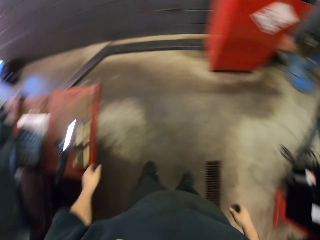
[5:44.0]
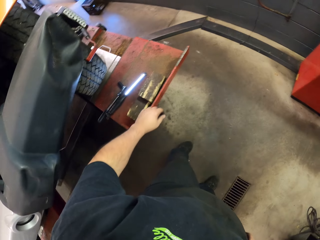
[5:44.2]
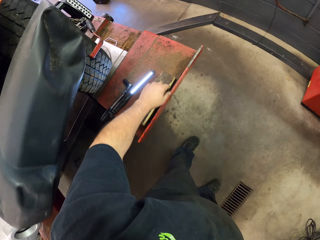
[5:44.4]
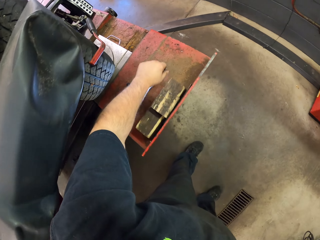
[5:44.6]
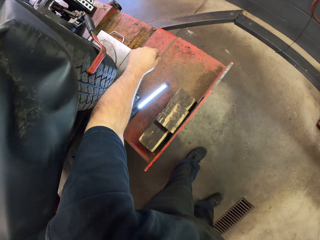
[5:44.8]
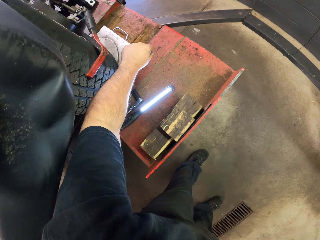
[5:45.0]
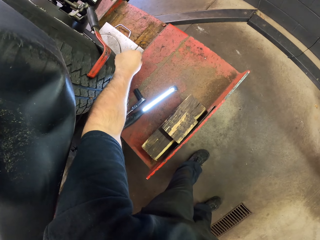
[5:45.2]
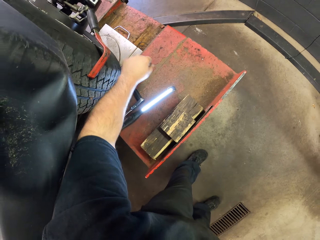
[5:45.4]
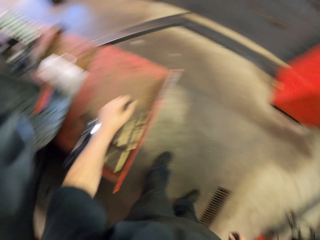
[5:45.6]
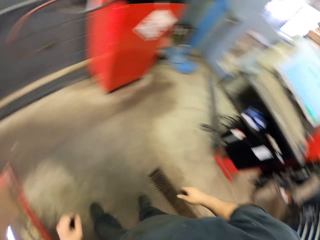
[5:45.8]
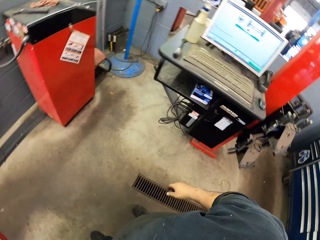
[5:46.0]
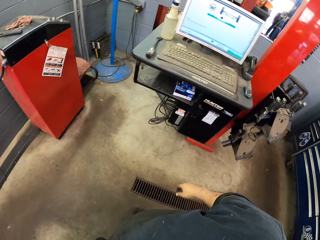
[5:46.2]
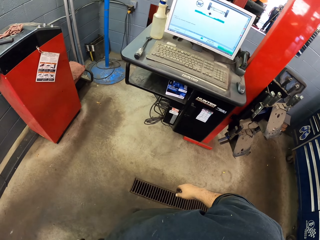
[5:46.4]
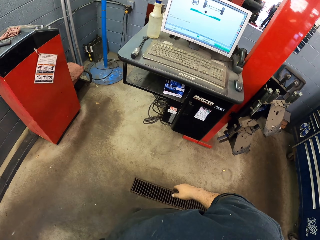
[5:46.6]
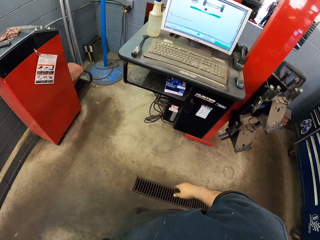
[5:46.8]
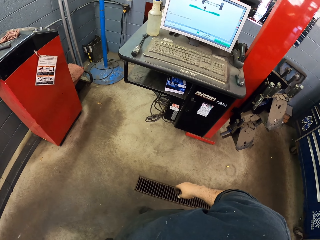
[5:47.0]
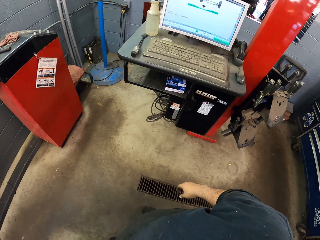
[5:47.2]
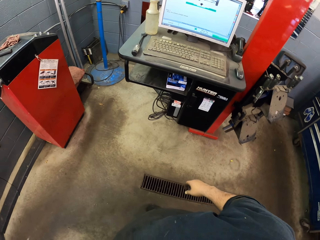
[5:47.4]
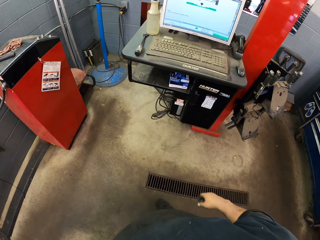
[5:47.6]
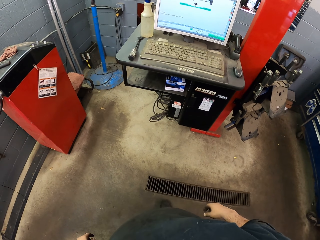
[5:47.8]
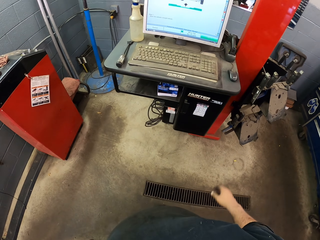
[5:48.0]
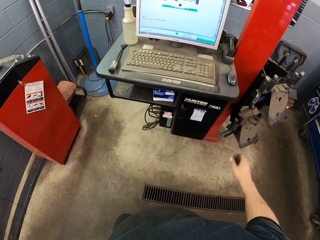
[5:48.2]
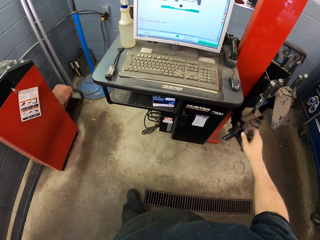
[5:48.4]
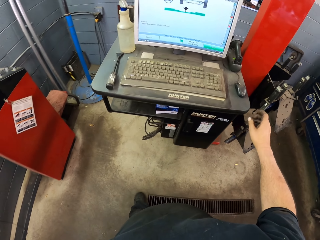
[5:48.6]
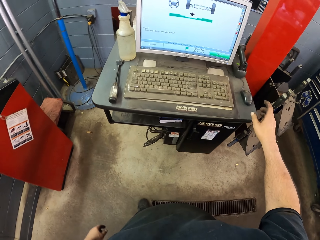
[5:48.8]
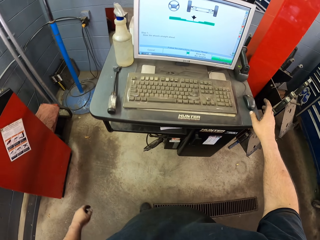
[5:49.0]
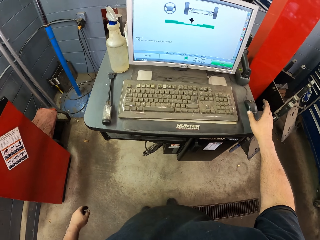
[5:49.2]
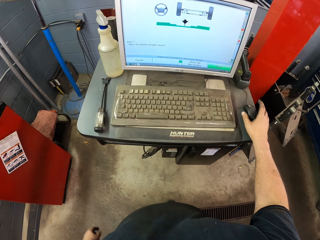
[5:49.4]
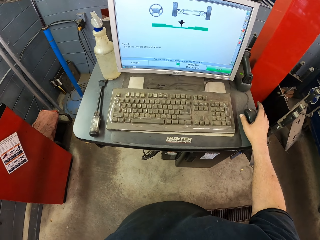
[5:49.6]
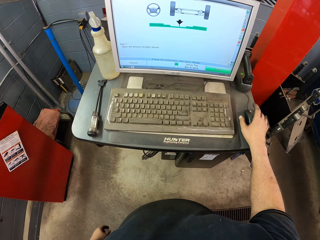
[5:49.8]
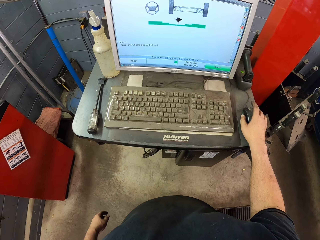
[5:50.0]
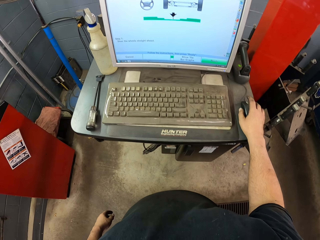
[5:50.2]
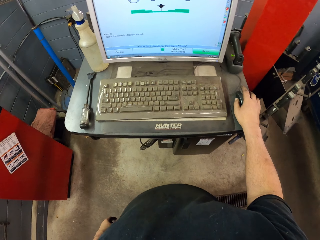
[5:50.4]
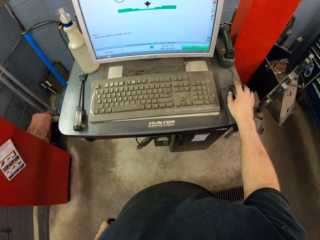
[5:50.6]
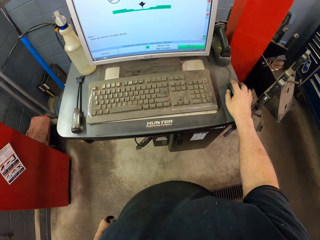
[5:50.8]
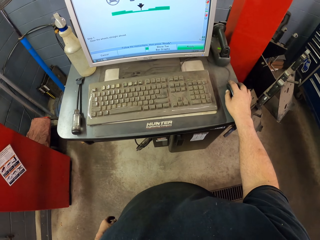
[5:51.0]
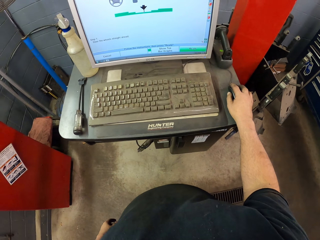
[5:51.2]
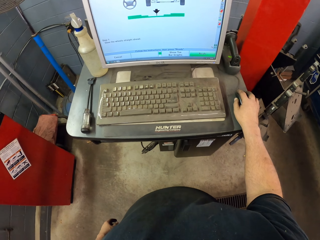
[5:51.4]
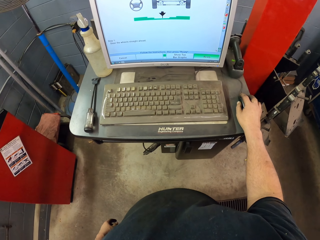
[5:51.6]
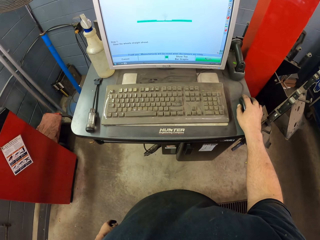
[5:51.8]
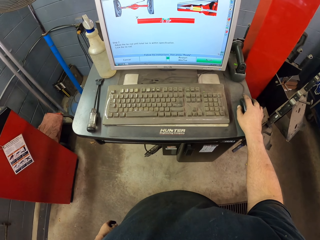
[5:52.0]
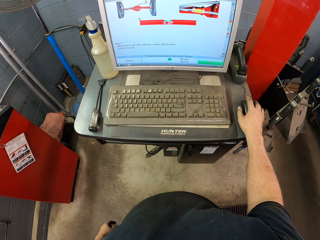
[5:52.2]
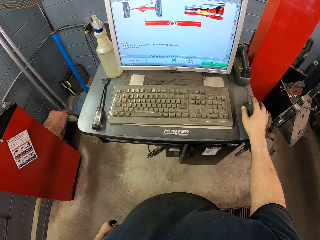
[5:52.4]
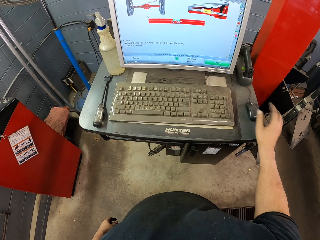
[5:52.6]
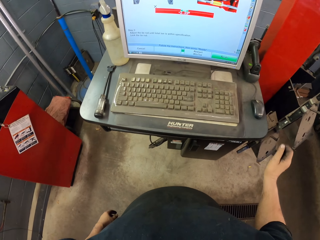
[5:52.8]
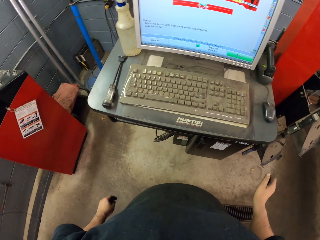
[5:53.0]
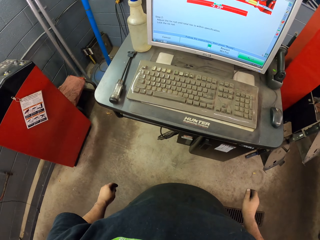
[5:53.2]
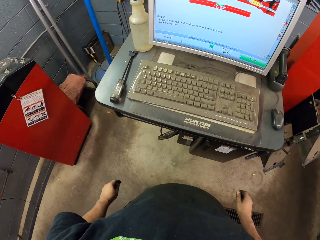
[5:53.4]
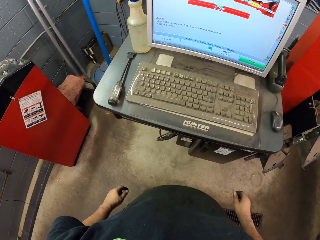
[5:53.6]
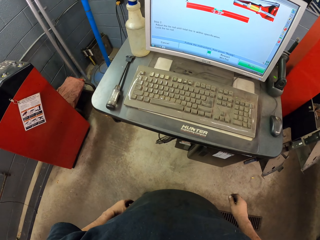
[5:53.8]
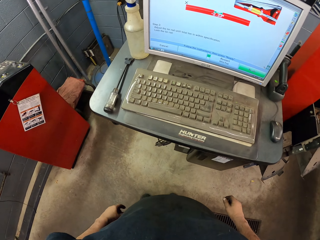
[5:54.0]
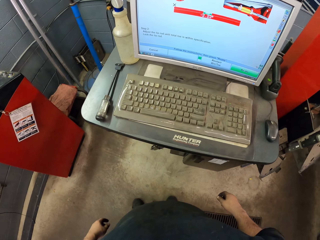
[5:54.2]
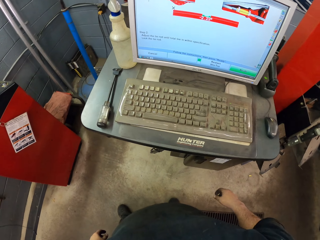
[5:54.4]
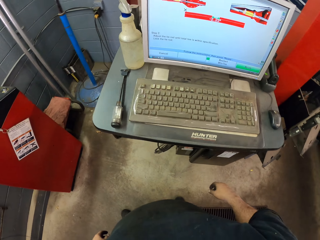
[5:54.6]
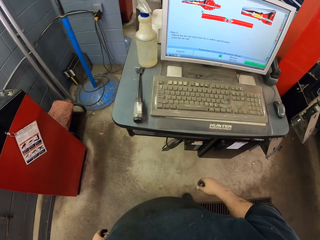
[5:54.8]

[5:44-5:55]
The camera wearer hits the tire with his hand. He looks at the computer. He walks around the garage. He holds a mouse. He touches the mouse. He clicks the mouse. He scrolls the computer. He drops the mouse.

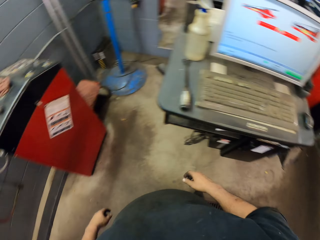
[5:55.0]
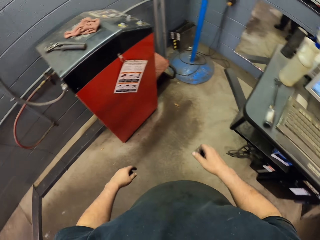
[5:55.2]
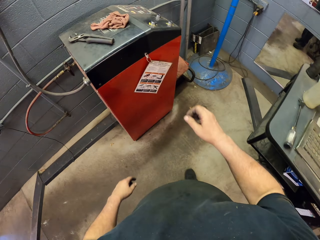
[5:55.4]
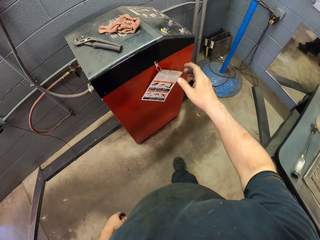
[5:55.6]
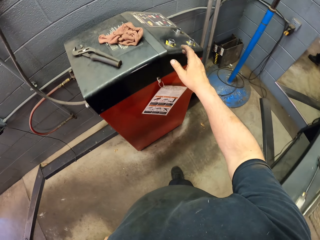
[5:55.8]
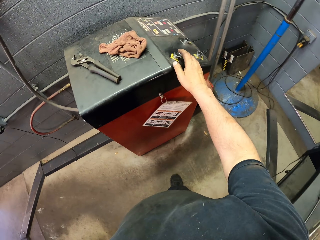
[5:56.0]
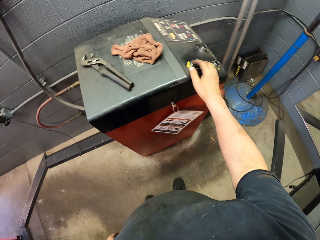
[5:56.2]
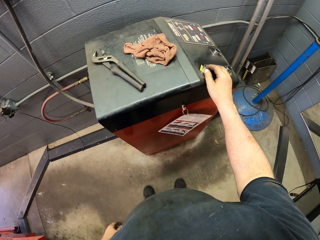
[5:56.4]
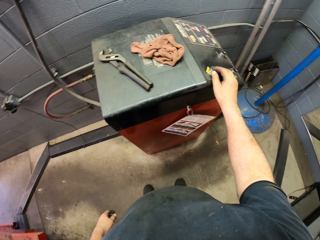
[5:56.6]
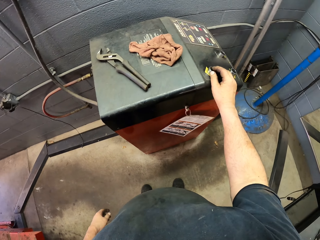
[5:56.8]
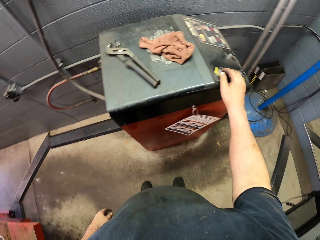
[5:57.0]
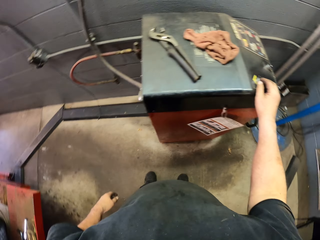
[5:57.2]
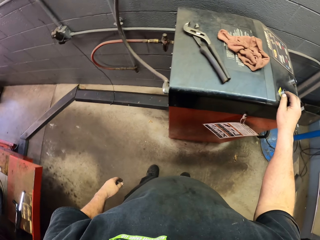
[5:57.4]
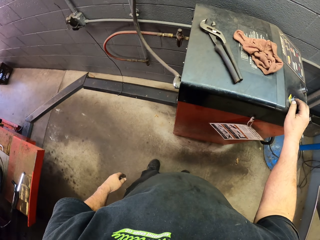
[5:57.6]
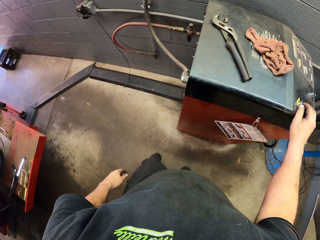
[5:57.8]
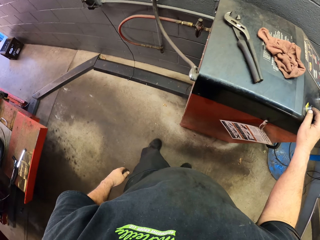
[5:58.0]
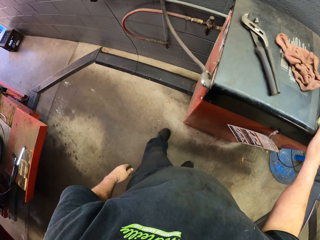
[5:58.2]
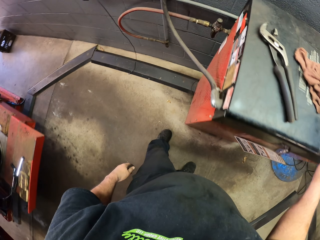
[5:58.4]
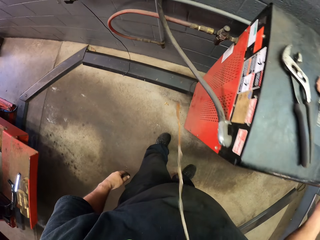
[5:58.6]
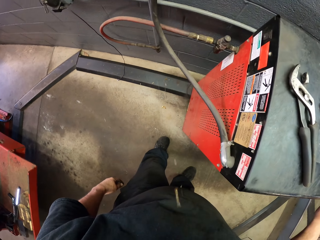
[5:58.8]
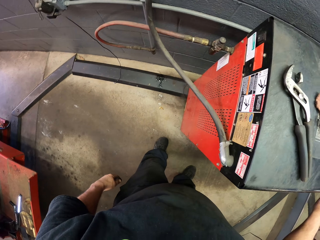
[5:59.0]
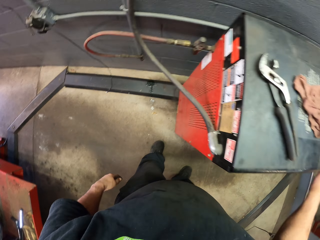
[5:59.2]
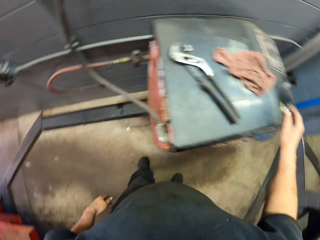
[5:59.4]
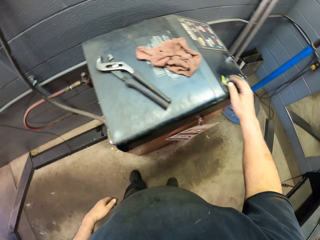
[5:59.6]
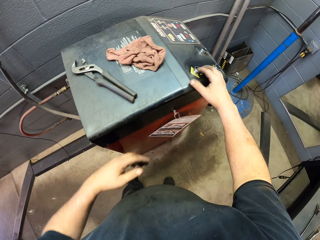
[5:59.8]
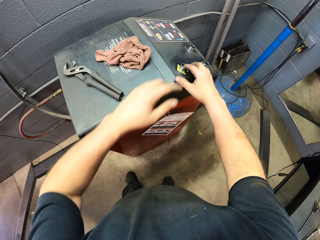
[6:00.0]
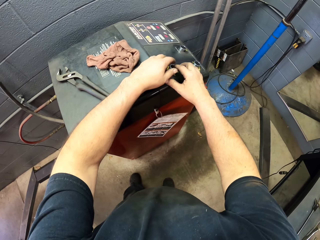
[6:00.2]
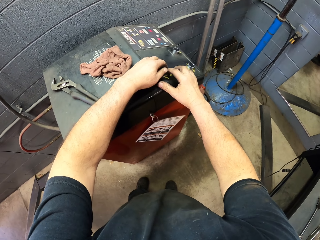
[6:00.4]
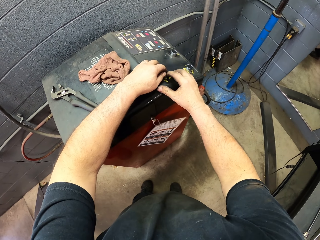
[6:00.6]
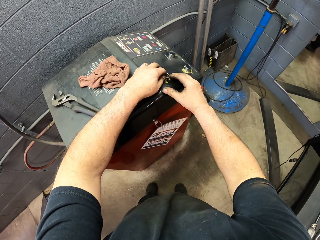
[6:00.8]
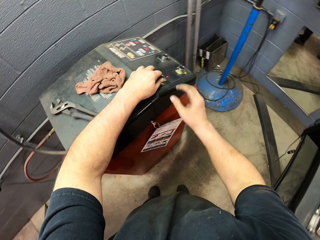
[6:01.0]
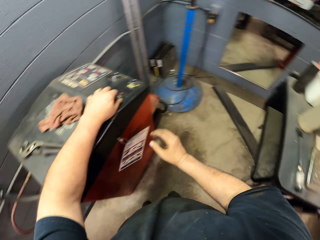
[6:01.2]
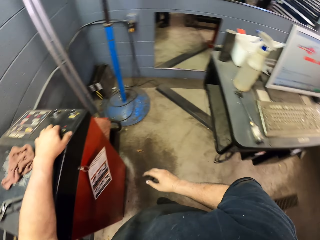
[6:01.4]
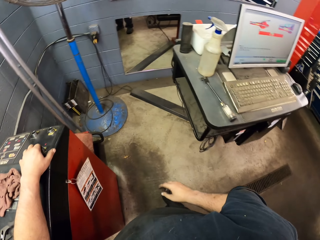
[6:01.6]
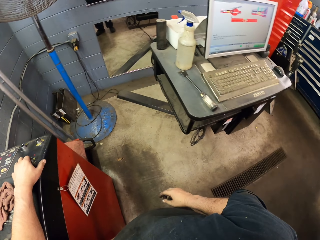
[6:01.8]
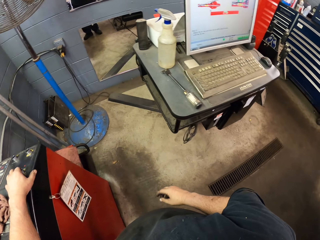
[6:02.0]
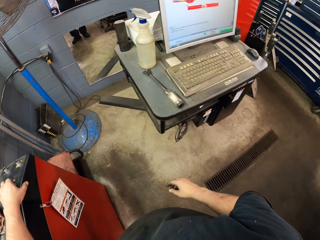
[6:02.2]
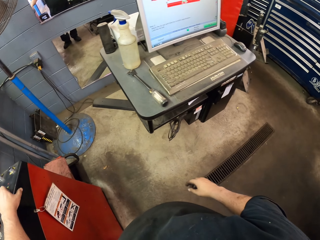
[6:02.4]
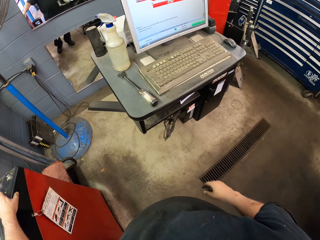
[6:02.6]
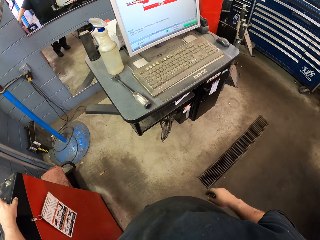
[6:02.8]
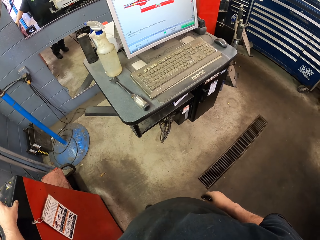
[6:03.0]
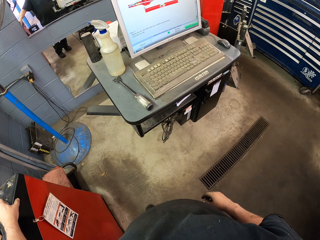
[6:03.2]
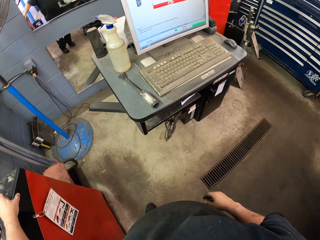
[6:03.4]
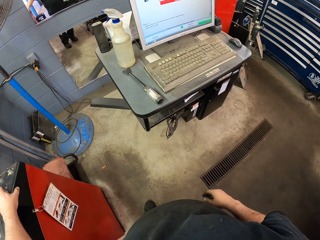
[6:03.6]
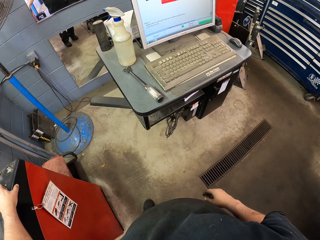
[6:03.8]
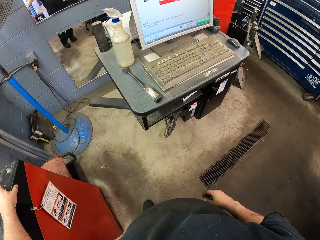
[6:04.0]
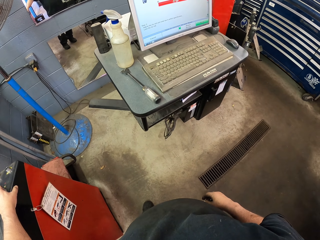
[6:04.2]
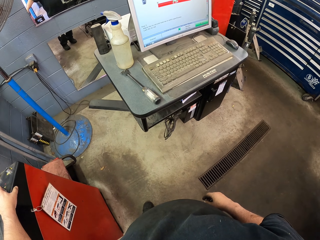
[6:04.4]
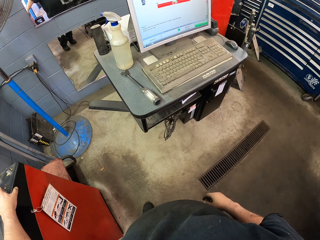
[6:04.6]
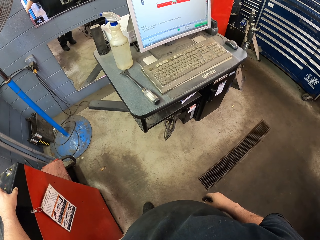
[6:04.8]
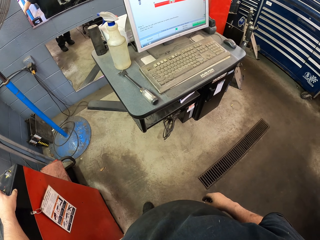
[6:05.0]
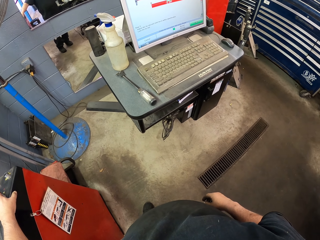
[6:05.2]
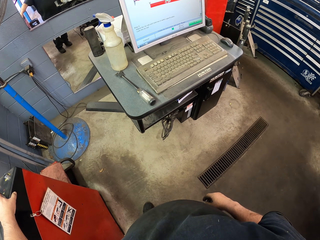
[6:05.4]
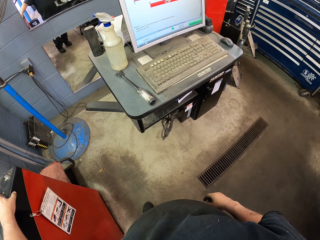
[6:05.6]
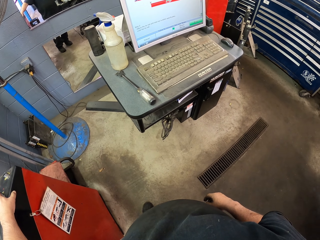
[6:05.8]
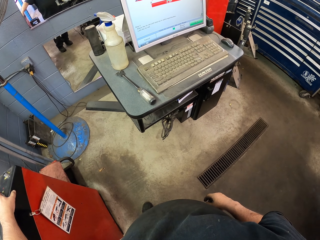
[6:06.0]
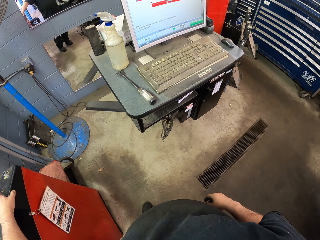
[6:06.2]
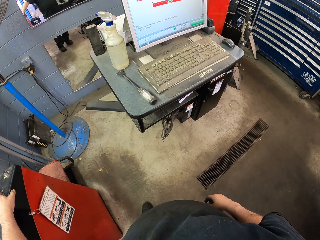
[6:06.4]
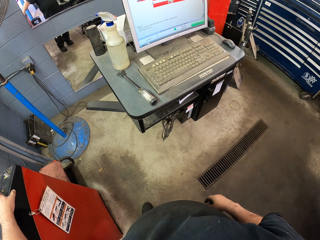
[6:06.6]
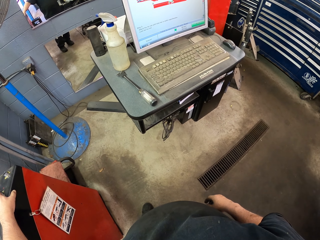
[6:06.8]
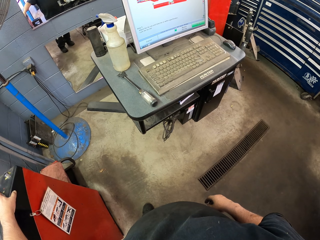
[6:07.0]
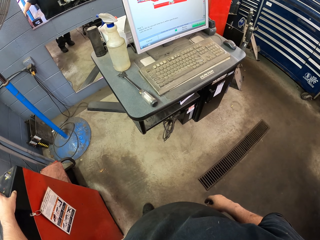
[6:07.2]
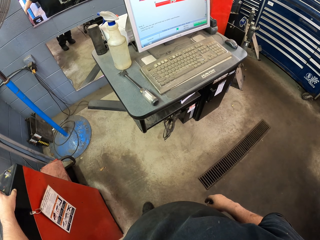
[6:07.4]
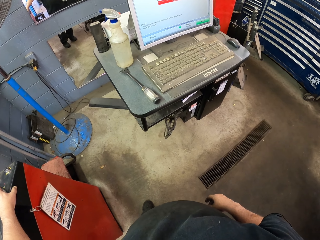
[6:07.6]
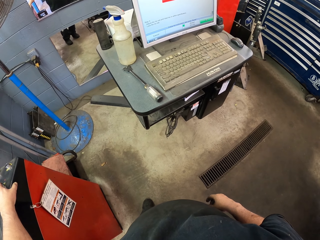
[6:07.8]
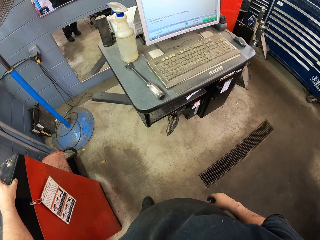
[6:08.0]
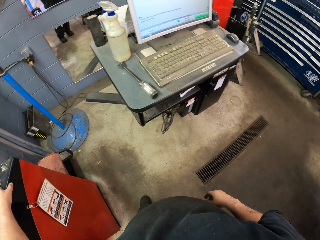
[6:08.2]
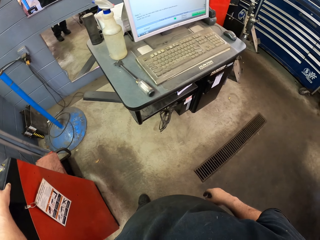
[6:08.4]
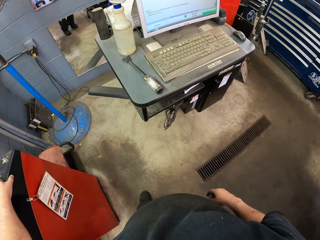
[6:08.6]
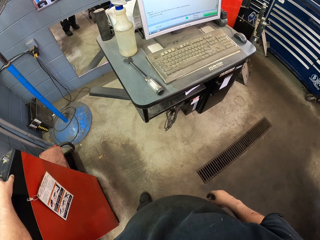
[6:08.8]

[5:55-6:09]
The camera wearer walks around the garage. They touch the biometric stand. They switch something on. They spit saliva. They touch the biometric stand with the other hand. They put the hand down. They interact with a man.
